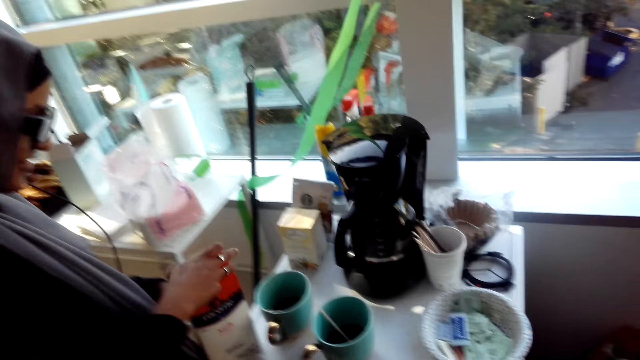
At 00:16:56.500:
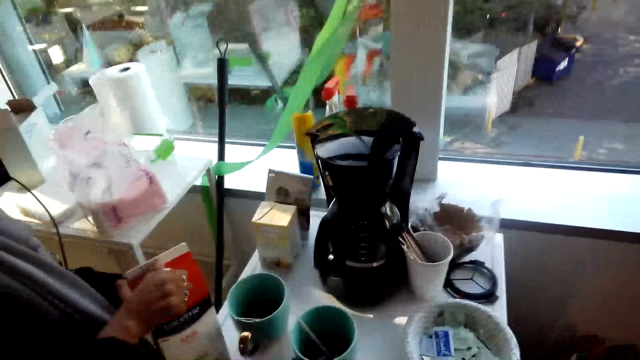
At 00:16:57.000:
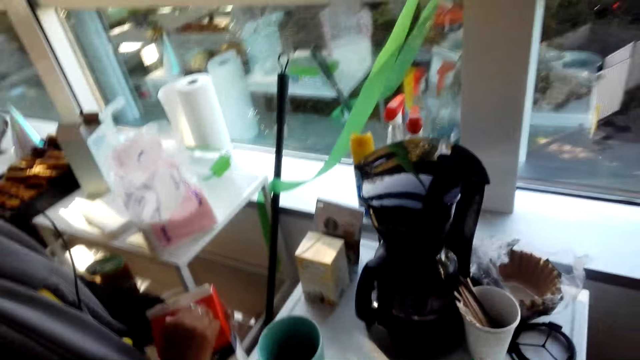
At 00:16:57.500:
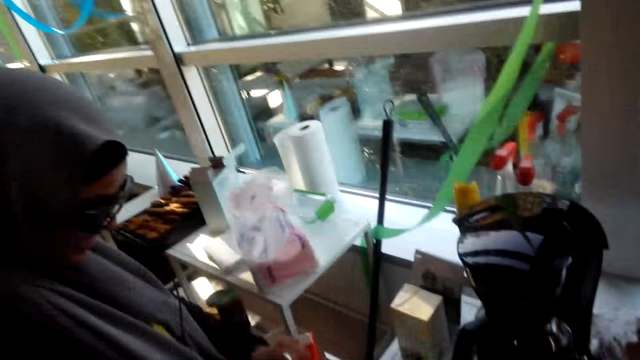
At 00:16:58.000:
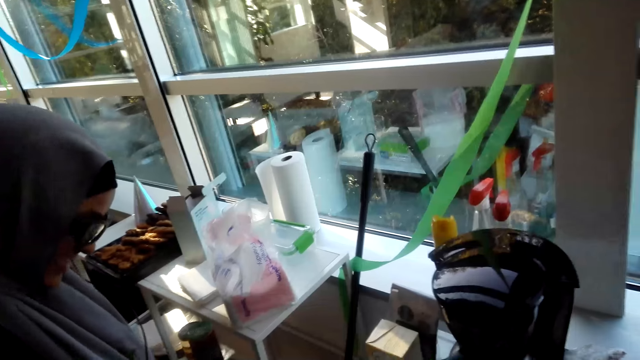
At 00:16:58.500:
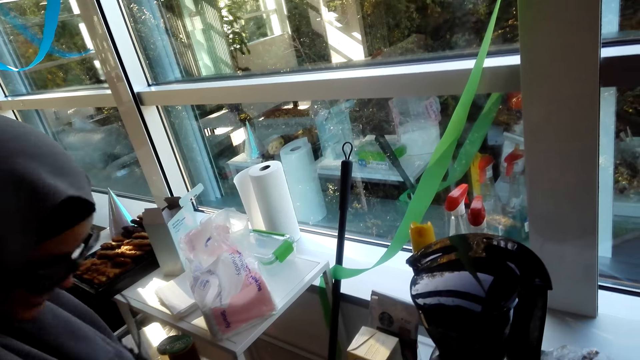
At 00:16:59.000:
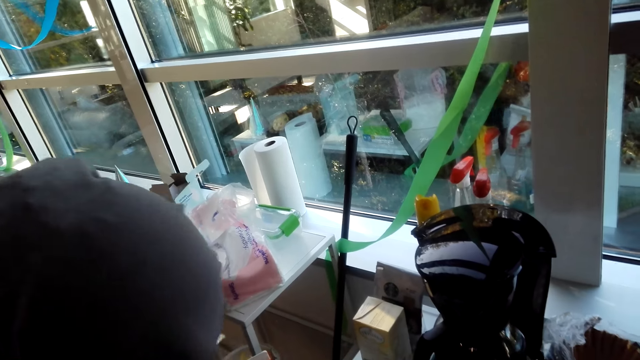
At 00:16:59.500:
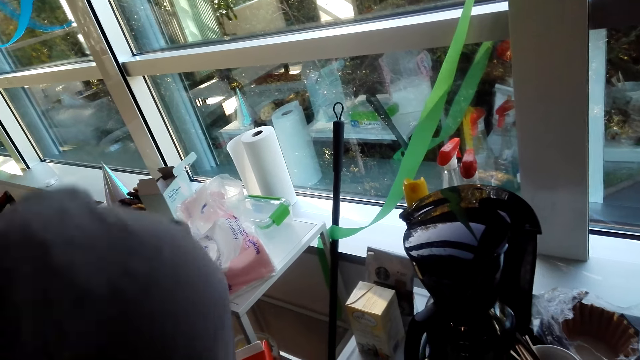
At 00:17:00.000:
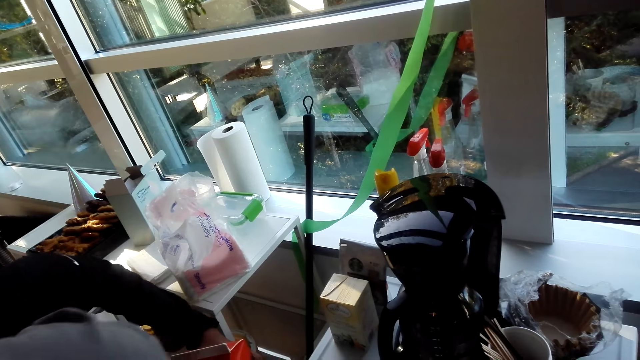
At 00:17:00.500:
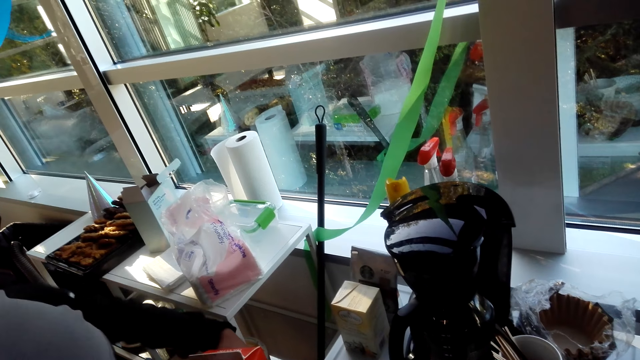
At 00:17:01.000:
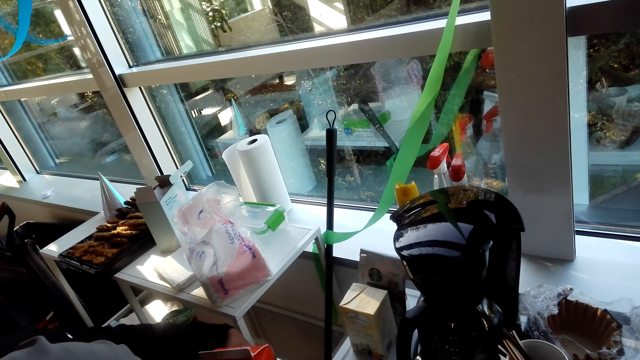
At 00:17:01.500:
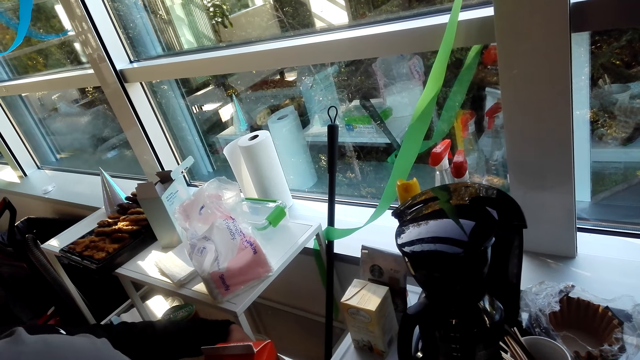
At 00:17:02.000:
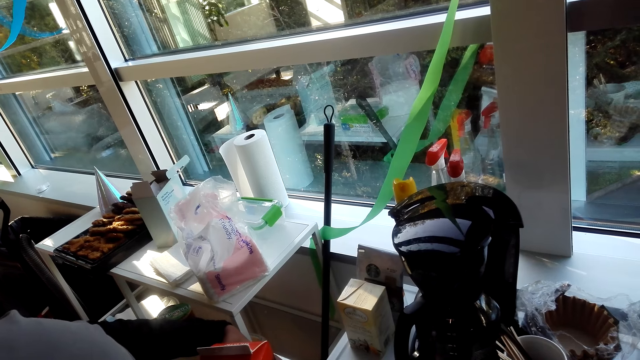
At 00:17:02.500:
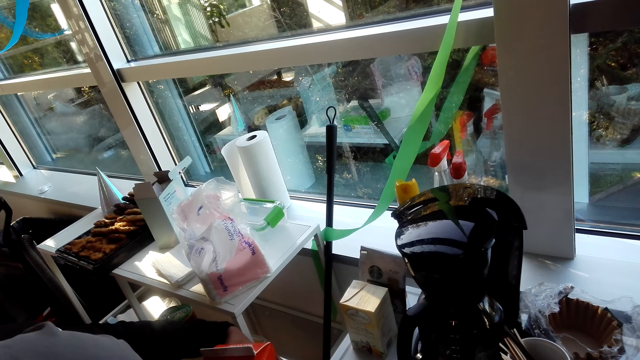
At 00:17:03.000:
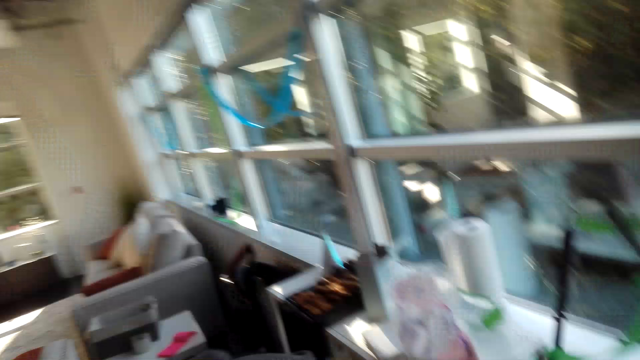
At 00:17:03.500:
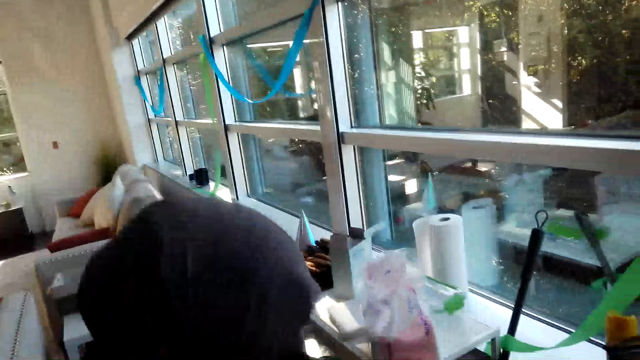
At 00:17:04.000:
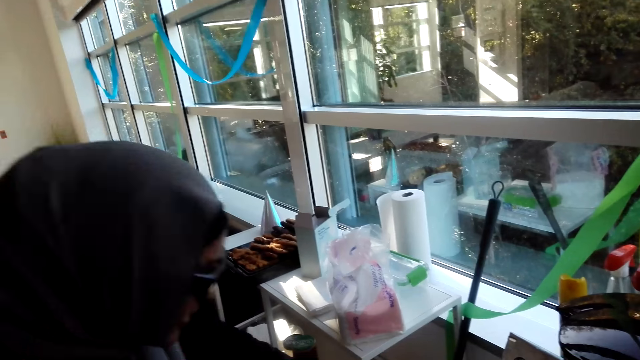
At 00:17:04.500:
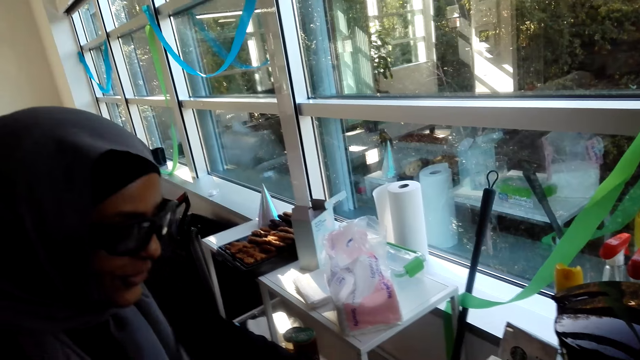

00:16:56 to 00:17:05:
The woman puts the box on the fridge, removes something from the cupboard, and opens the box. The camera wearer looks around and speaks to the woman.

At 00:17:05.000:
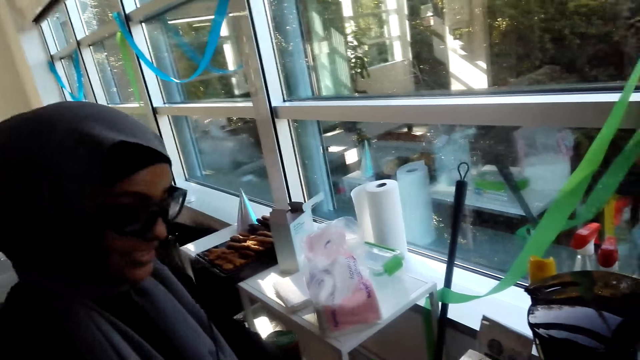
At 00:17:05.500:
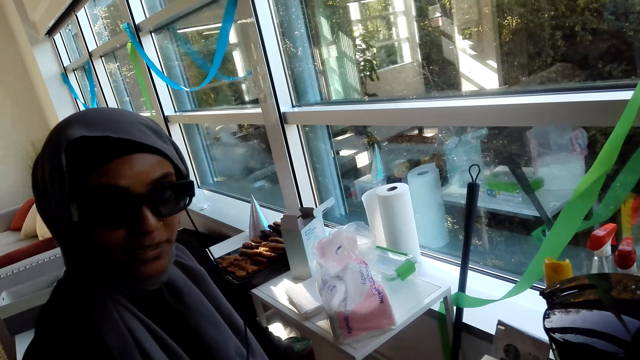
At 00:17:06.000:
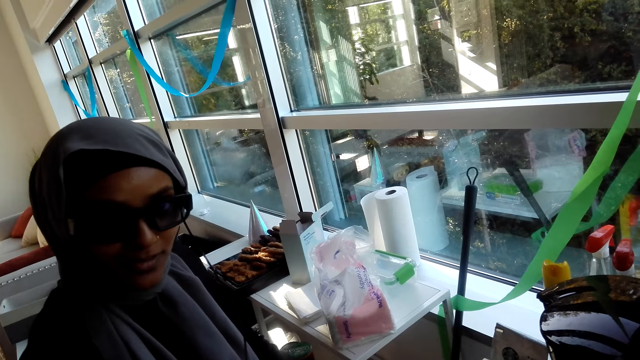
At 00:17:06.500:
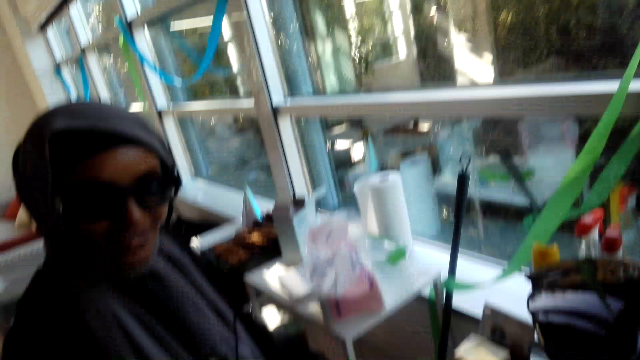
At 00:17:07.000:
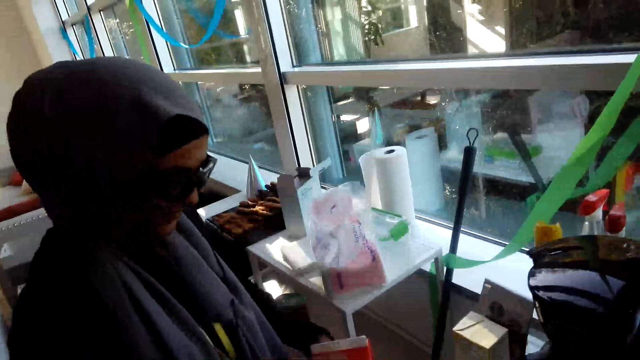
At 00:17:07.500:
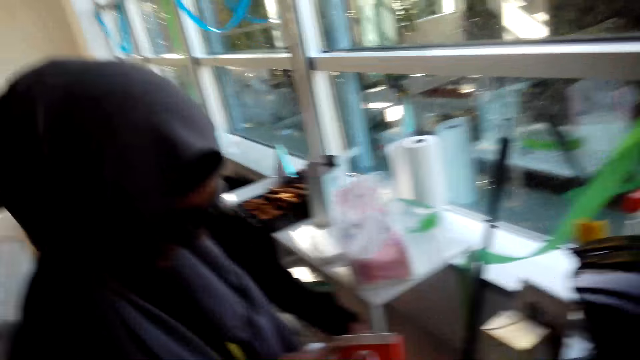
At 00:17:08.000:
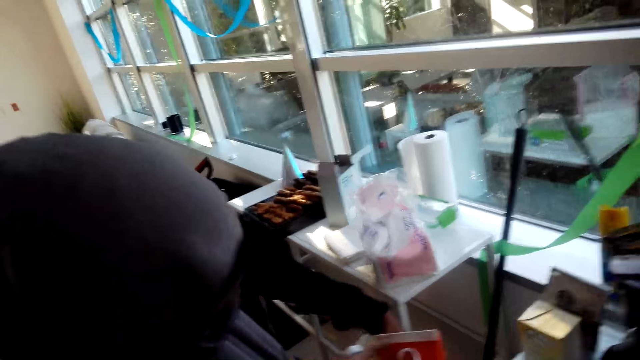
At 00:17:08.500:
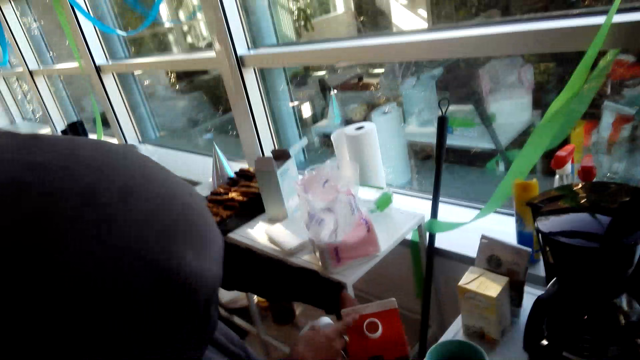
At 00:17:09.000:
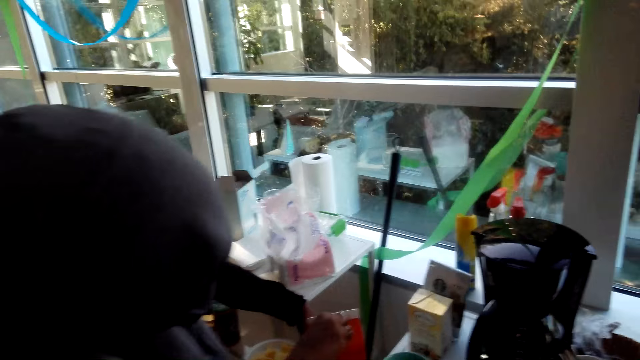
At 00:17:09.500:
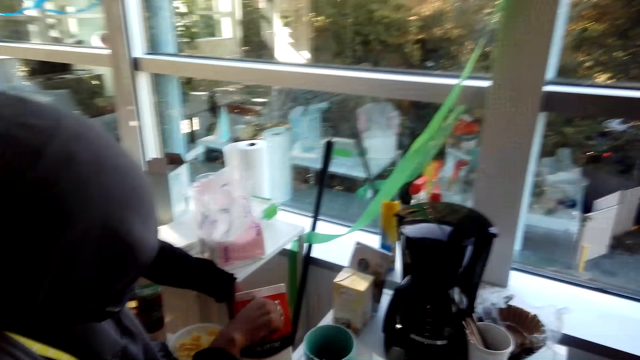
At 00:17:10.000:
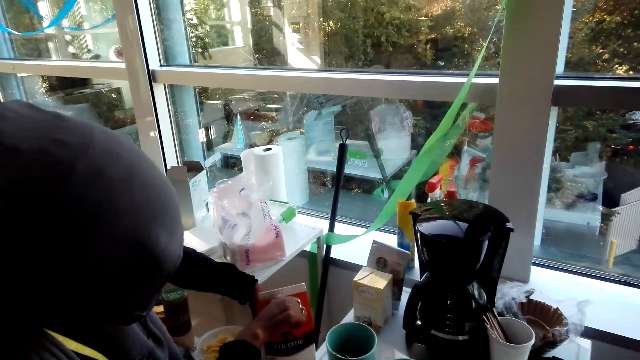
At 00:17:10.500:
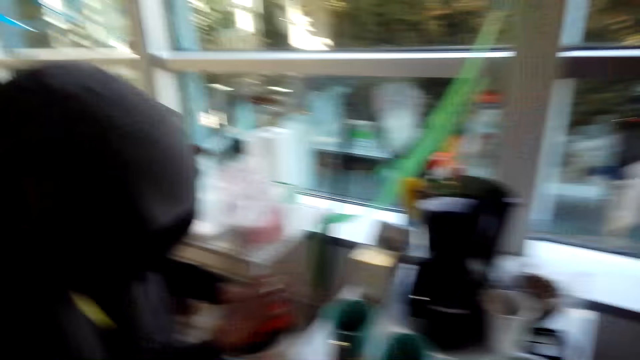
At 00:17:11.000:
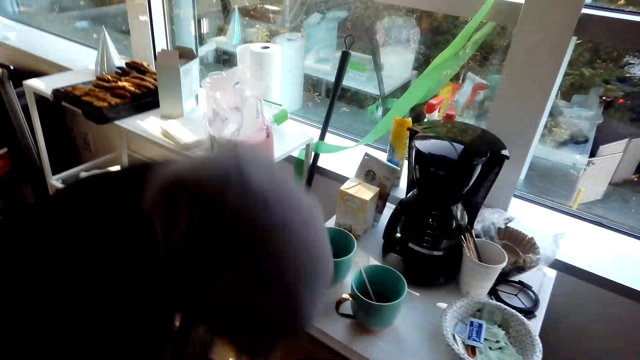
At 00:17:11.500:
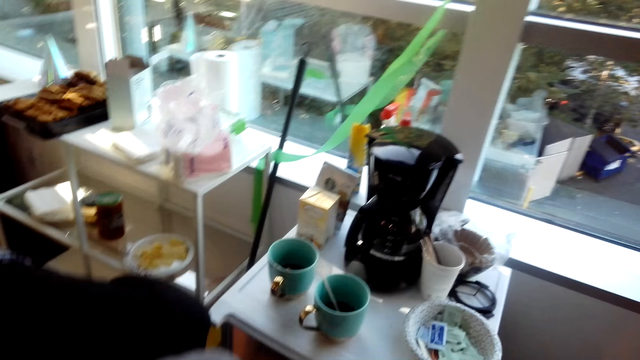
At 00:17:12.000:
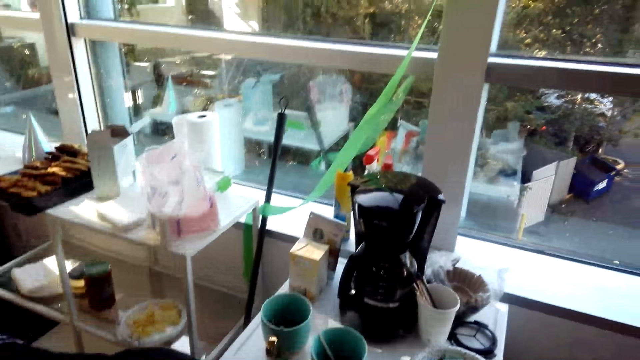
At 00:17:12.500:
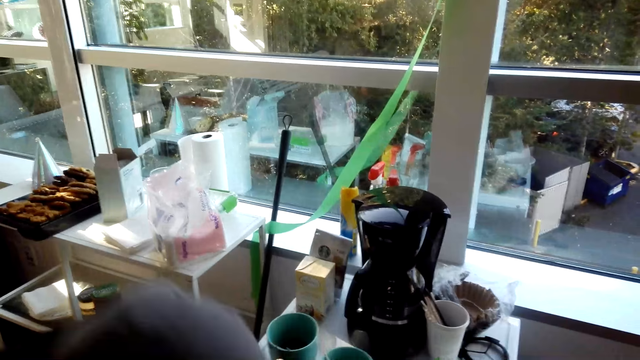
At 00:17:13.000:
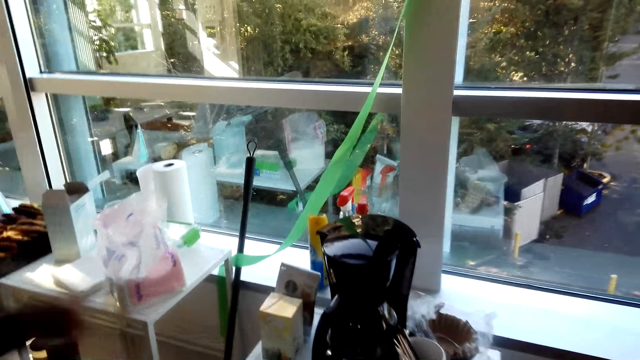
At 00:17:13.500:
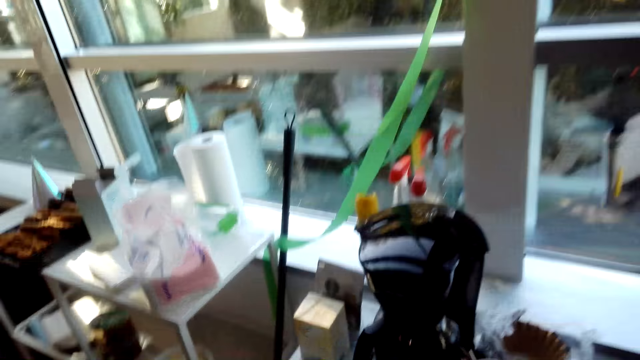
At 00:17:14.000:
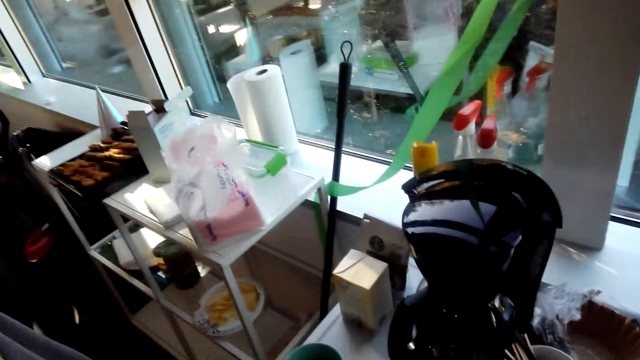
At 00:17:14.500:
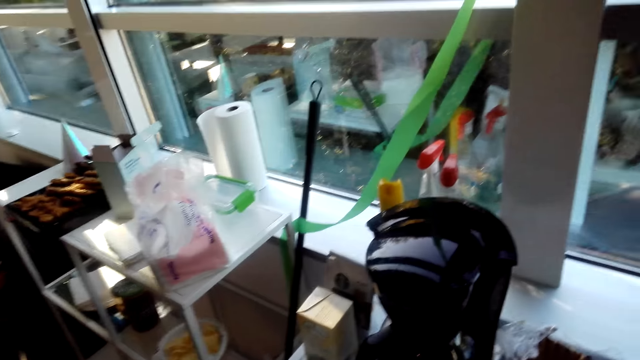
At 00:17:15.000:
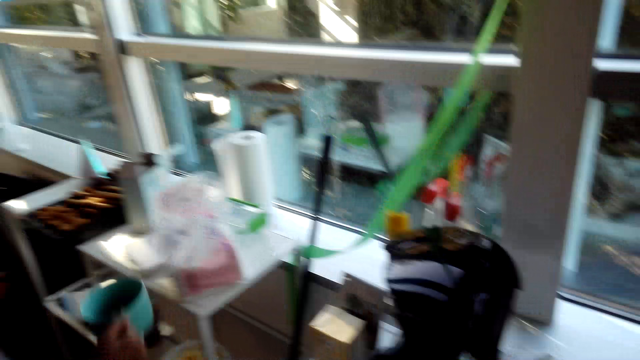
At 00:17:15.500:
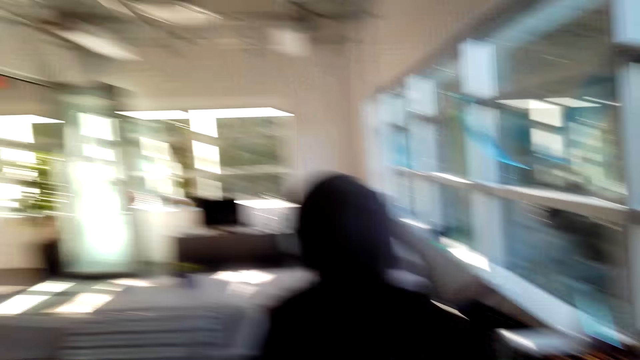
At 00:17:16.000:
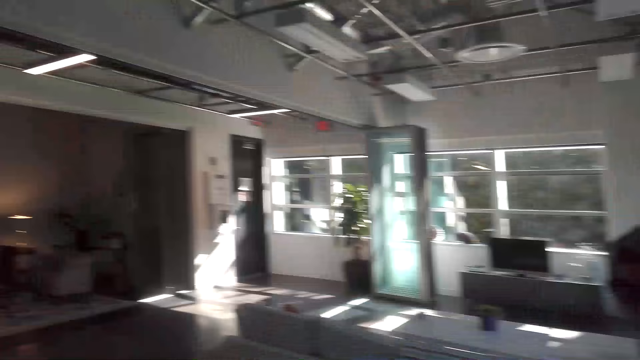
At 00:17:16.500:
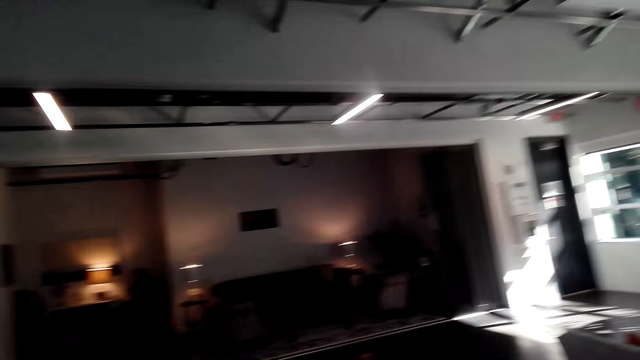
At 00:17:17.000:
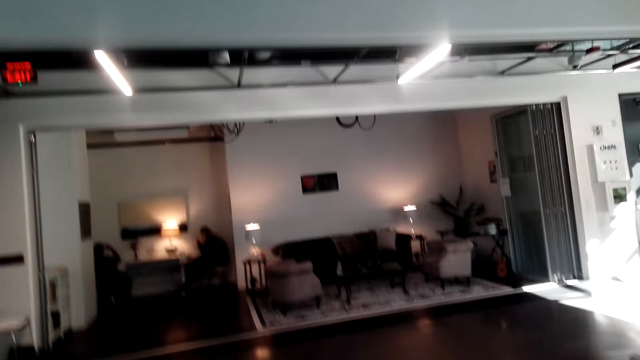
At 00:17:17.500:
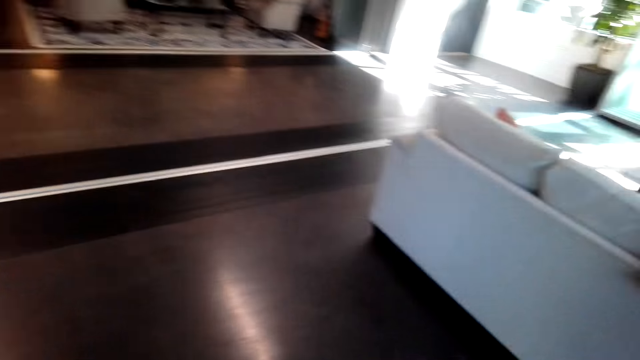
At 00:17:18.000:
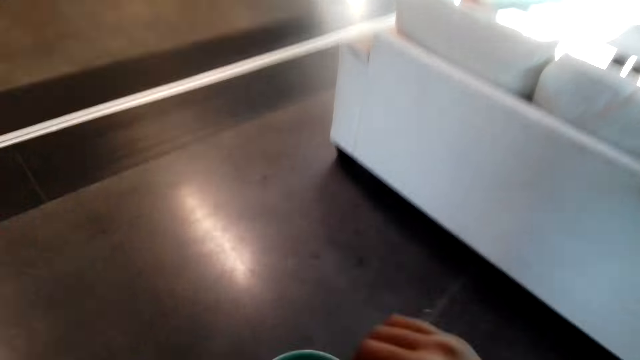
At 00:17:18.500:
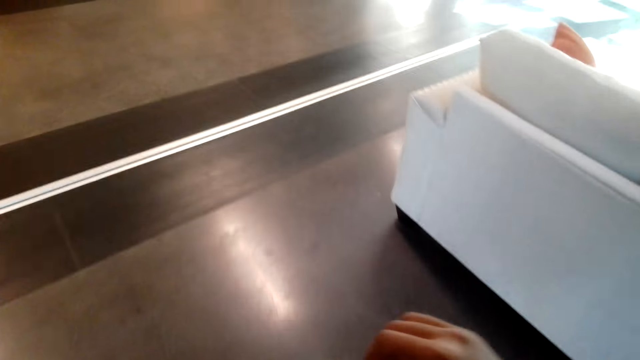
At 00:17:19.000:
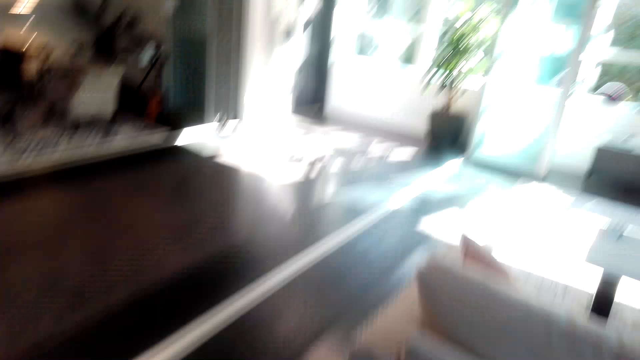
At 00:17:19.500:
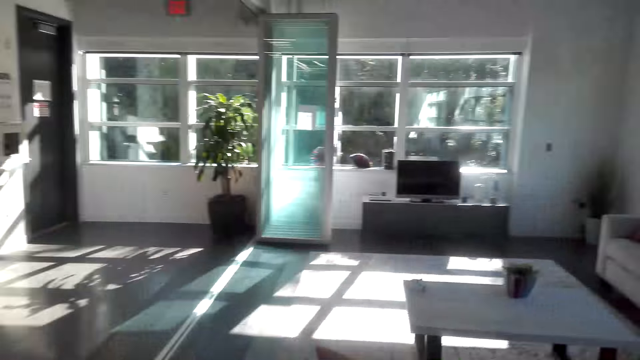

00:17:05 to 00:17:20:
The woman speaks to the camera wearer and looks at the camera wearer. The camera wearer speaks to the woman. The woman closes the box, returns the box in the fridge, walks in the house, and takes coffee. The camera wearer walks in the house.
